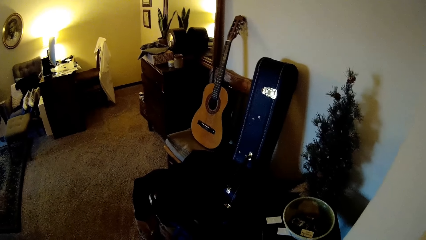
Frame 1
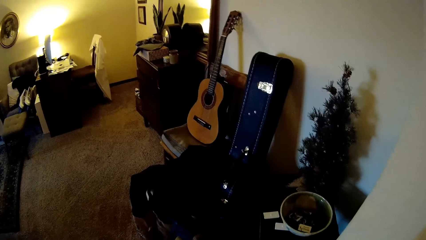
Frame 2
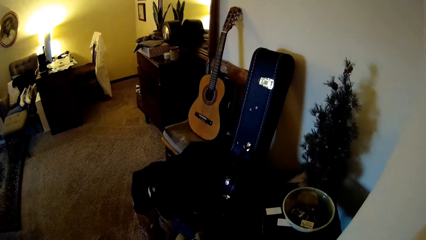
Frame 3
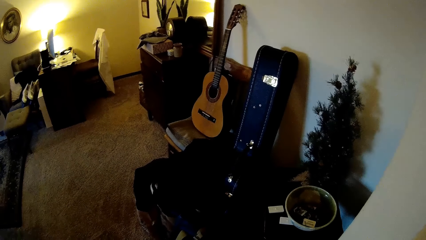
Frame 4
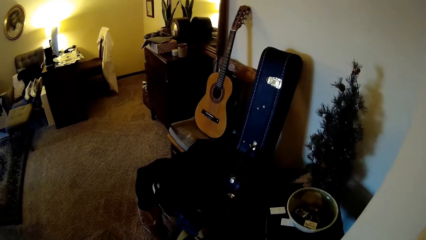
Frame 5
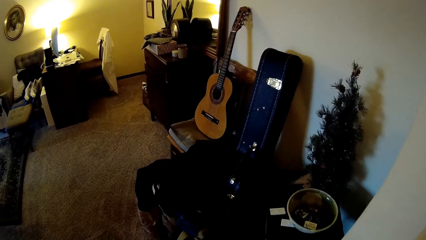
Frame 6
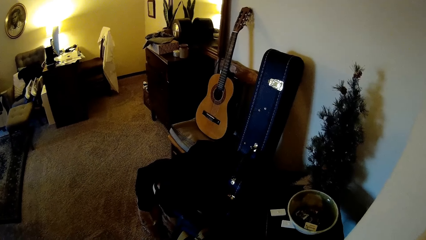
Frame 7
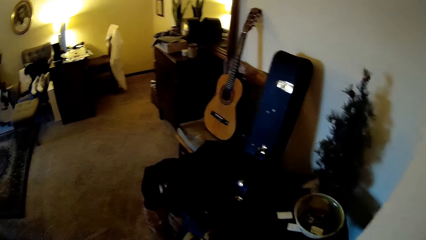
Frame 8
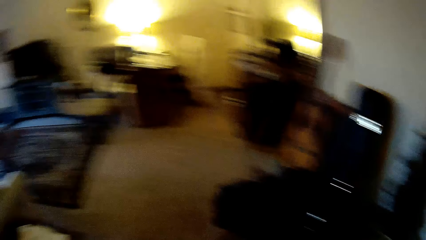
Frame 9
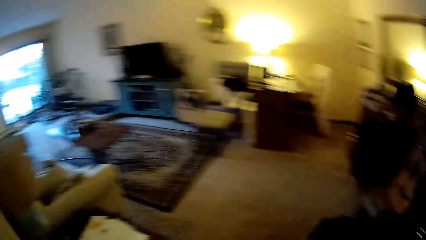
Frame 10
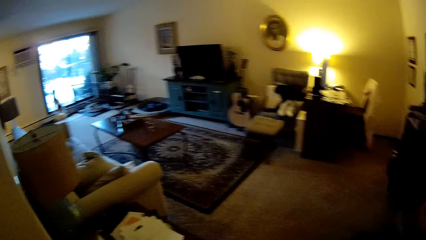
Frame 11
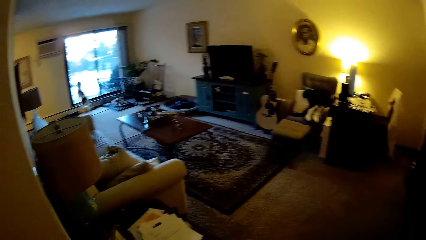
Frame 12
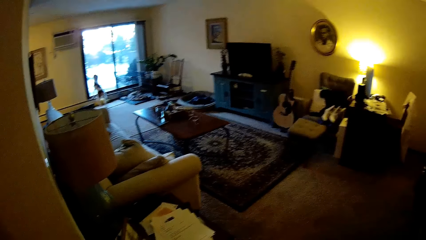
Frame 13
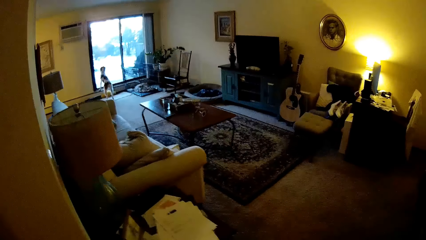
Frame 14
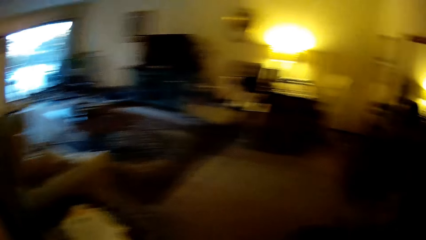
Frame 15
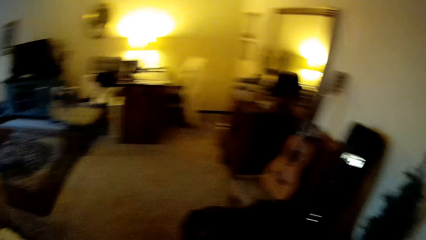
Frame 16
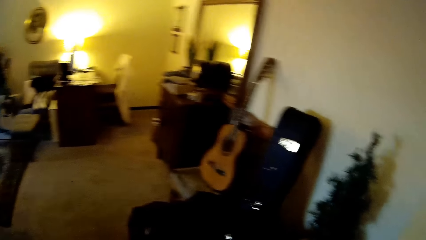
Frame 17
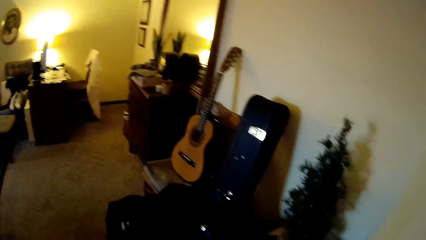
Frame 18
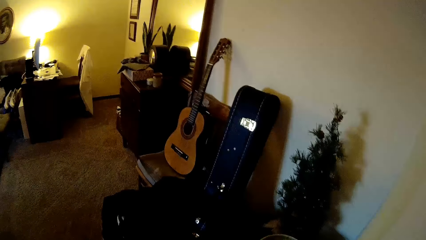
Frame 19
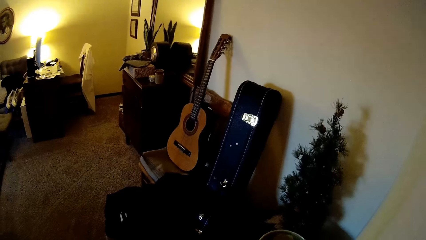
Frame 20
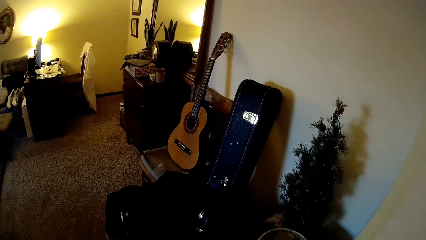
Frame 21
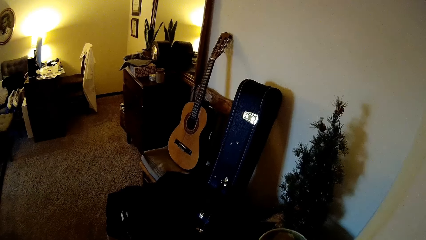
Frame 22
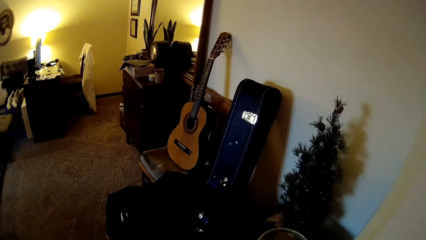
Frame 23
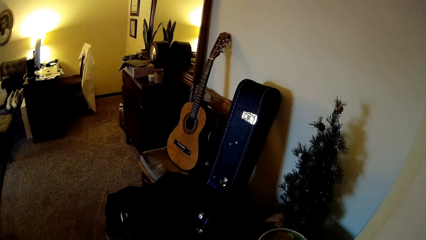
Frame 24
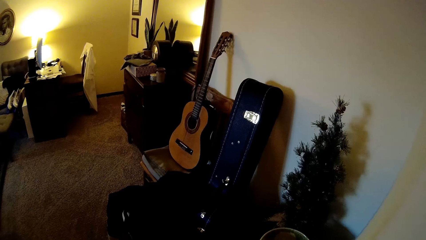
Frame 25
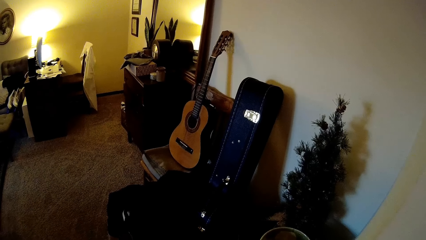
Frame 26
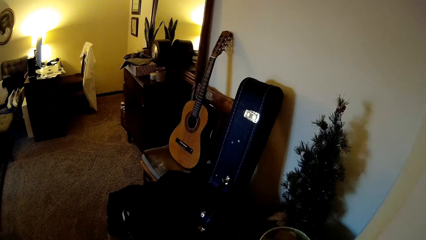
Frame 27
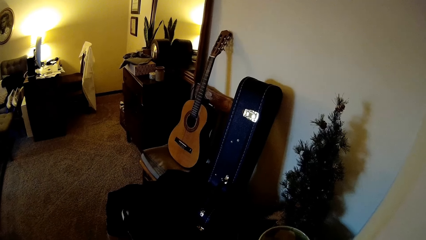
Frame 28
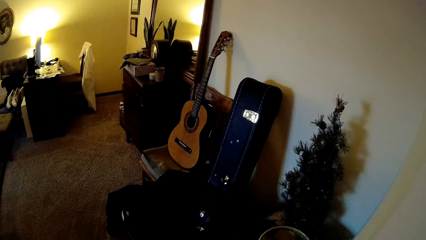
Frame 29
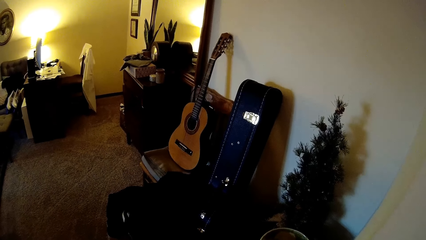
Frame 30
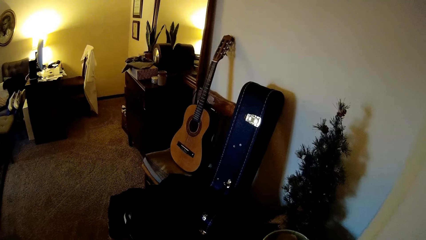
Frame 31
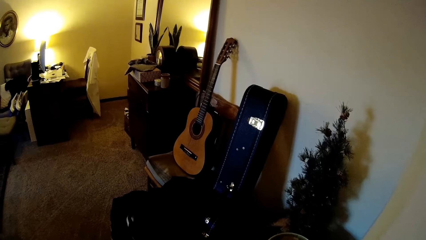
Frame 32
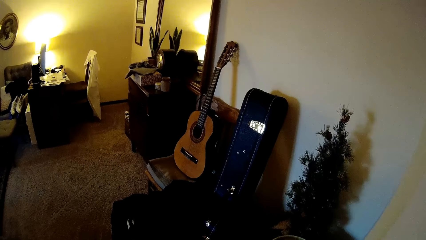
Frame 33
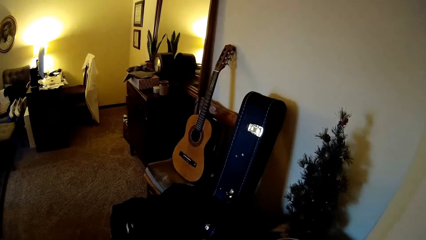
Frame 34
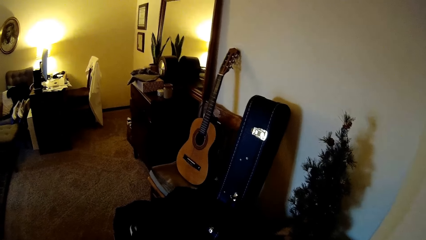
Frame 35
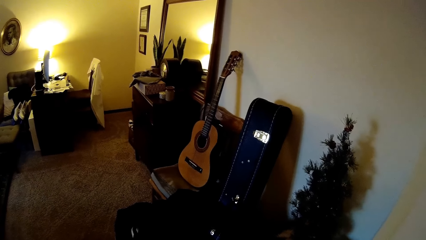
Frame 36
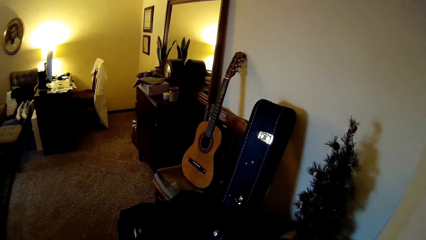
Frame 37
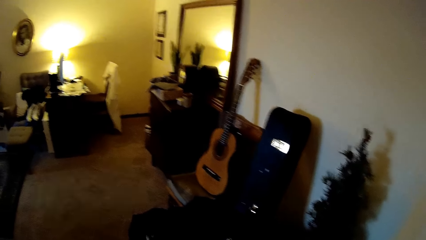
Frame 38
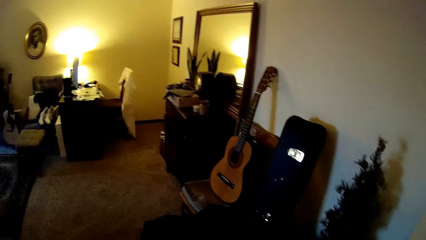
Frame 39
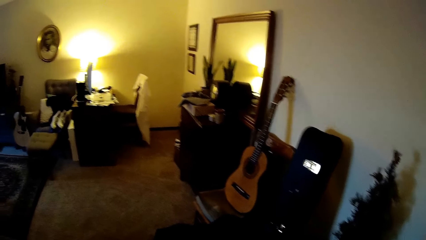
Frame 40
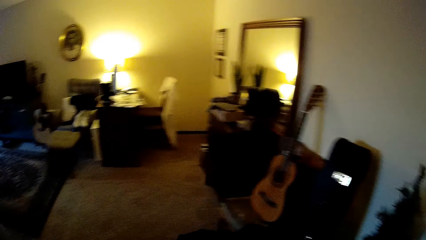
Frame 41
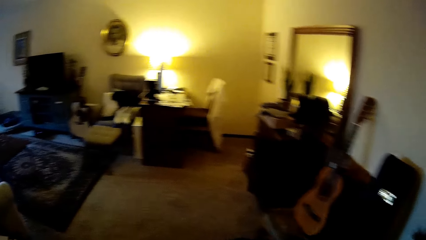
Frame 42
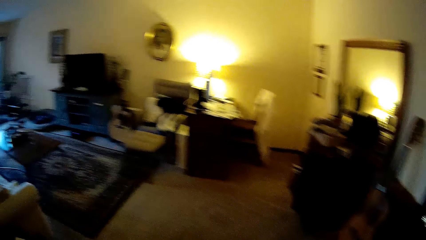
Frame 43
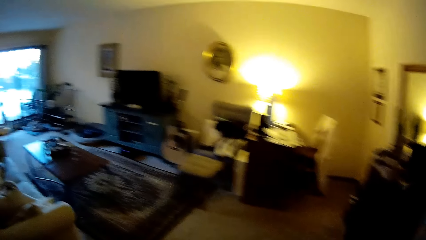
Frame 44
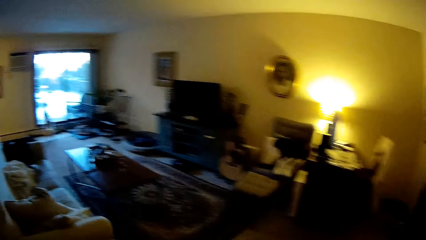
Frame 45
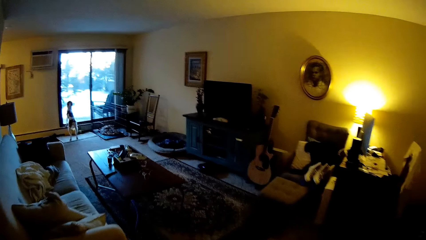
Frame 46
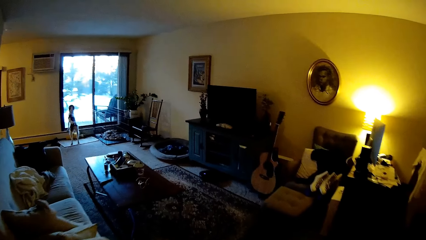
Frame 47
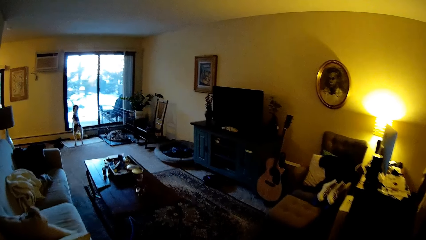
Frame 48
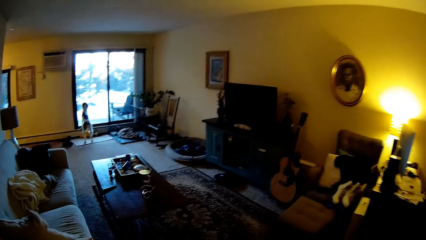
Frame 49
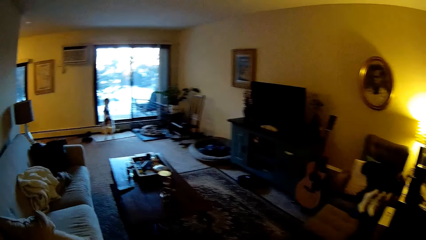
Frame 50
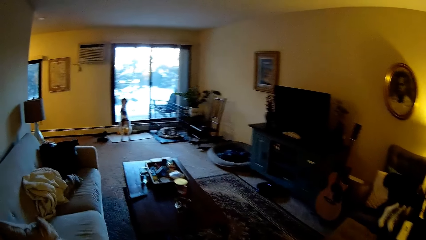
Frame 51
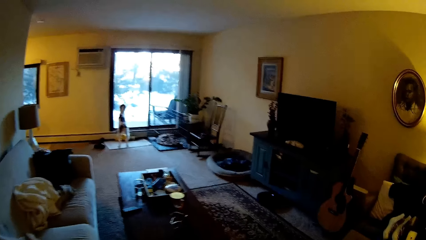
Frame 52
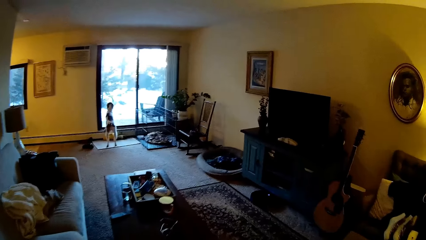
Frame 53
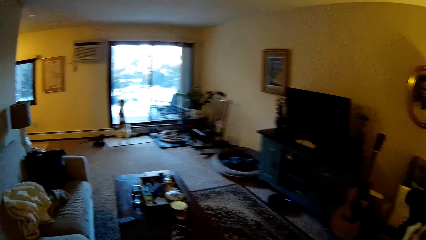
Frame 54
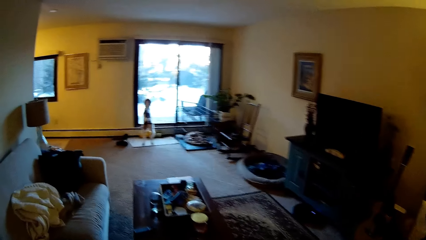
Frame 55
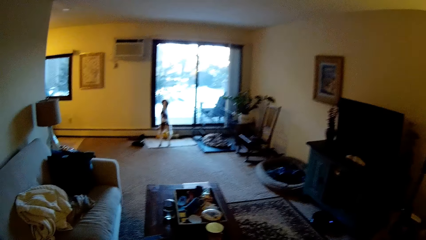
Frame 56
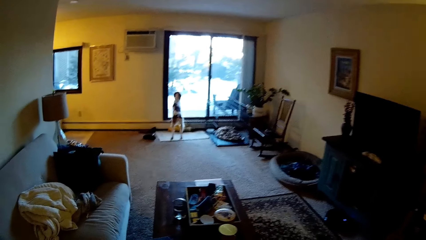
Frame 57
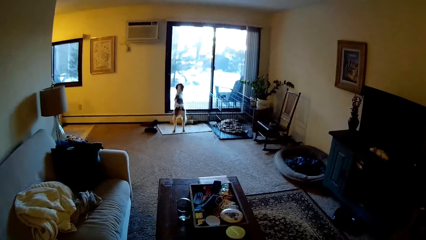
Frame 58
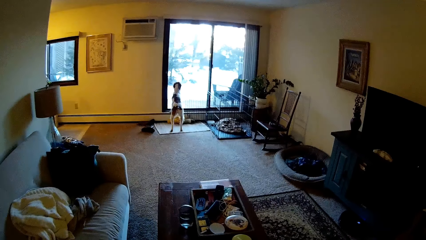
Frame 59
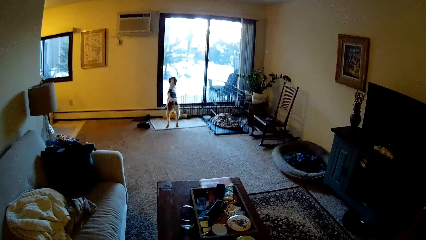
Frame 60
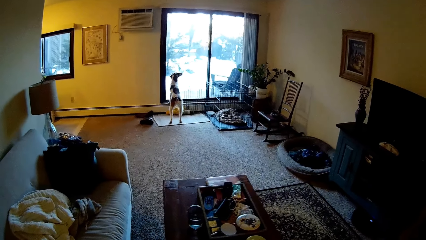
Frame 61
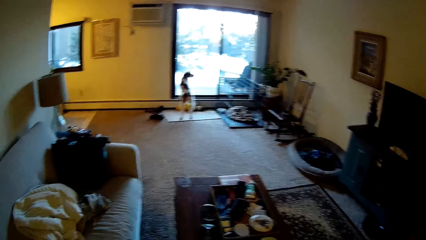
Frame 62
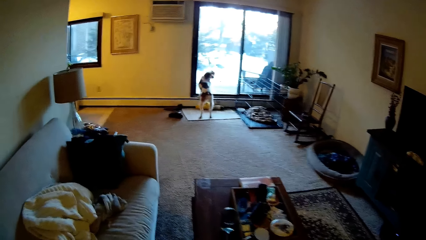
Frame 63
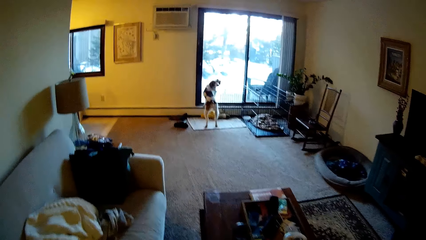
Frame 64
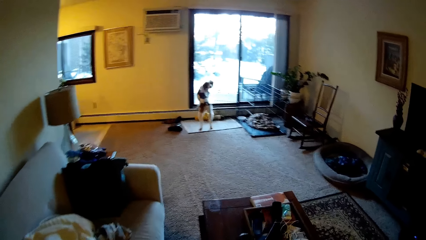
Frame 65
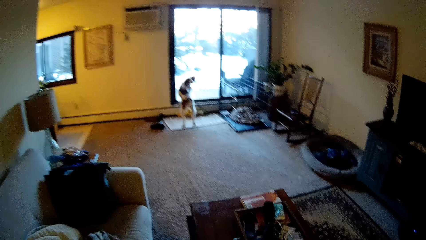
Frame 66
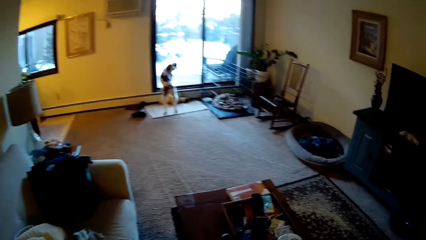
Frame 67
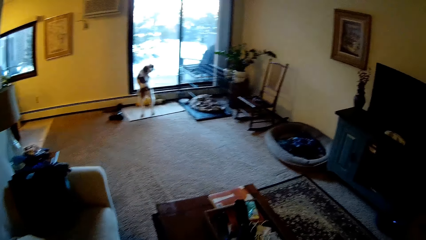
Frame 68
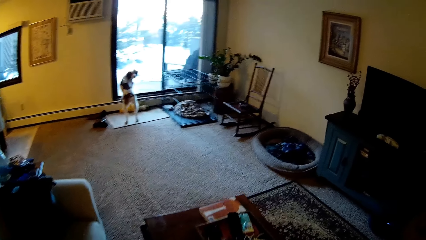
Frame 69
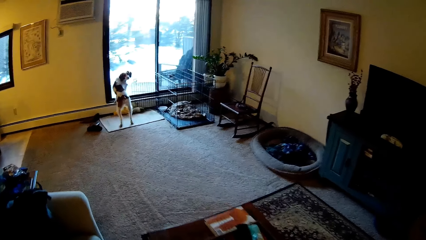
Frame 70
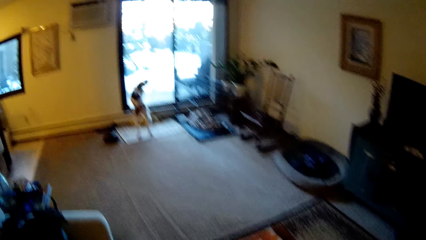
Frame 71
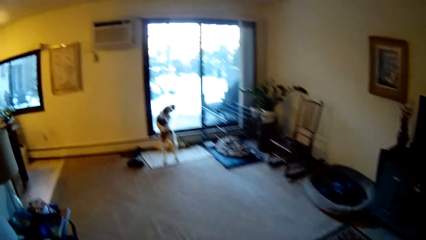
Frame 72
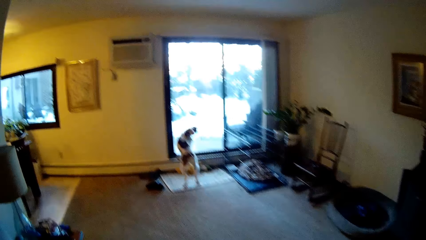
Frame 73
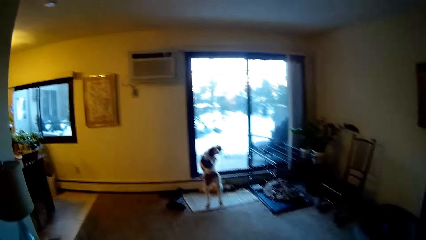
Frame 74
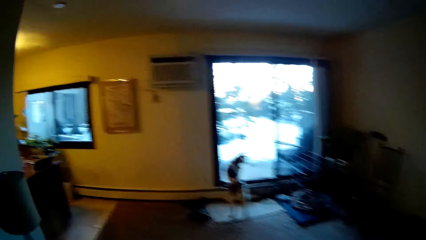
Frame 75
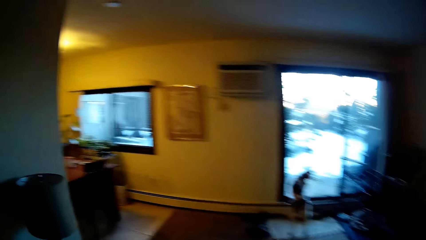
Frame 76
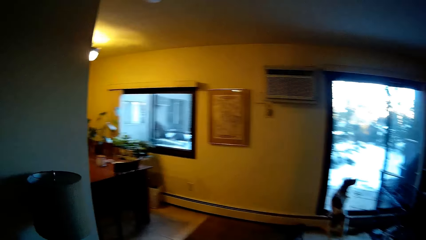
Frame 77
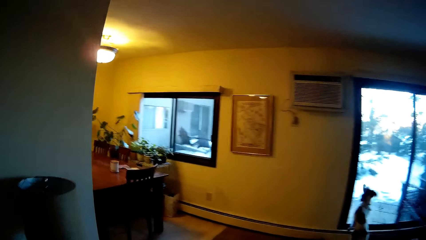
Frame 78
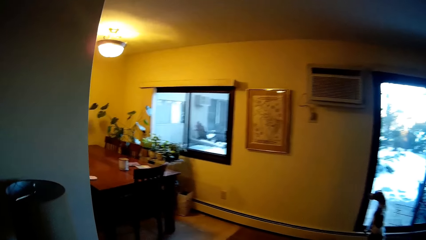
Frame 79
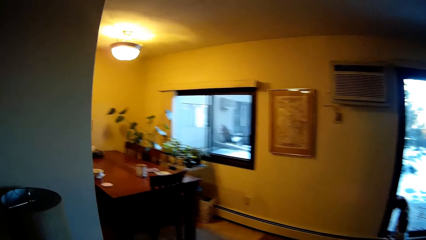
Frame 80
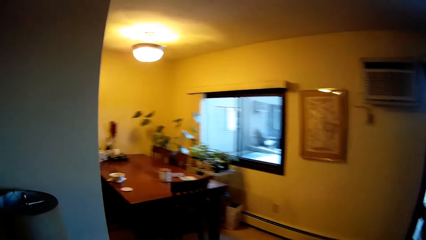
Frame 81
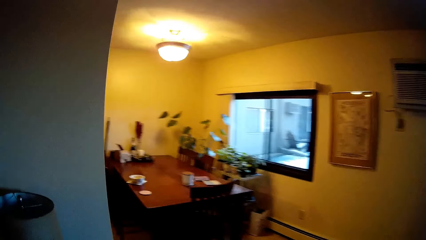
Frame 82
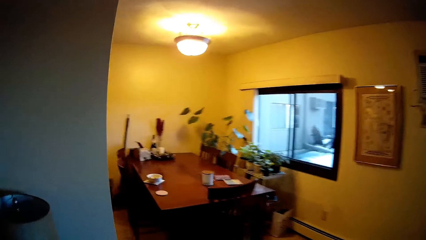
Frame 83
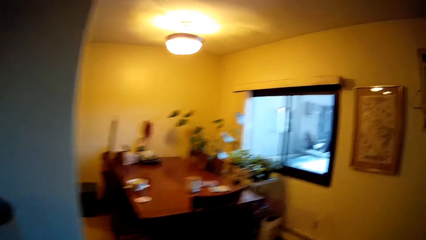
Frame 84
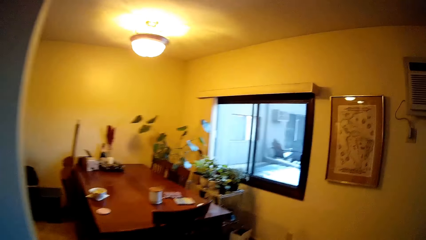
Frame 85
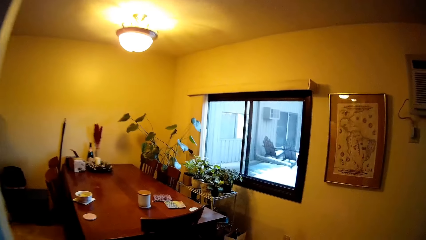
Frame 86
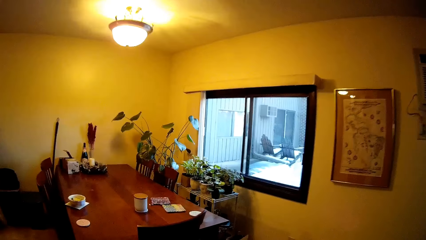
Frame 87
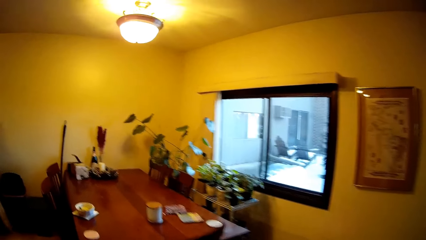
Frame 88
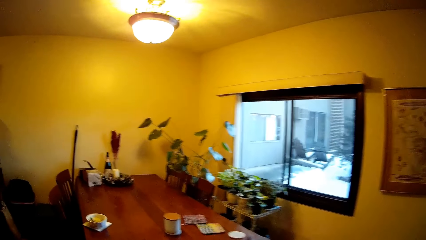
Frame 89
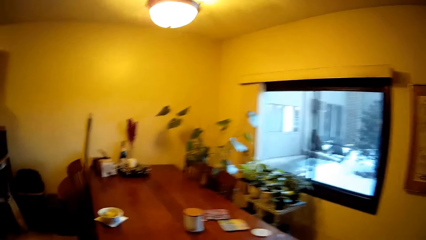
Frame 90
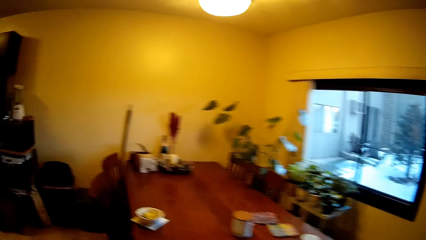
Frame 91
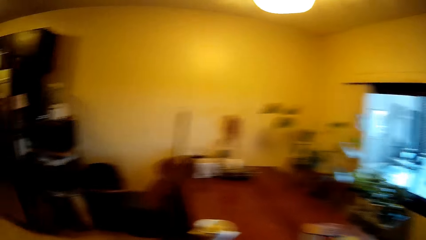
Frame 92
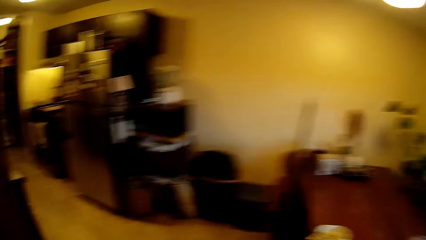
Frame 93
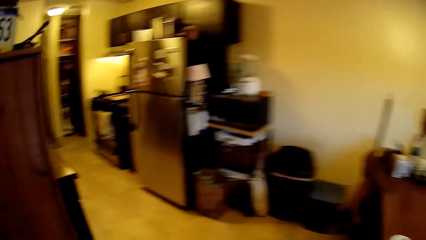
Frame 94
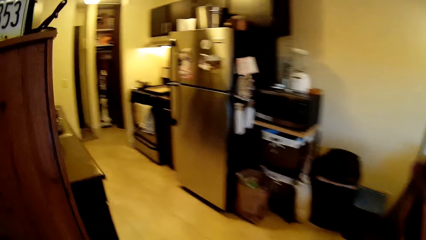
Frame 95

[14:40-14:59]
The dog leans on a glass door with two legs. The camera wearer walks to a wardrobe from the room. They walk around the house.
